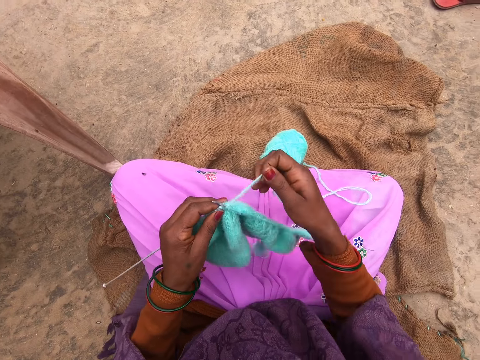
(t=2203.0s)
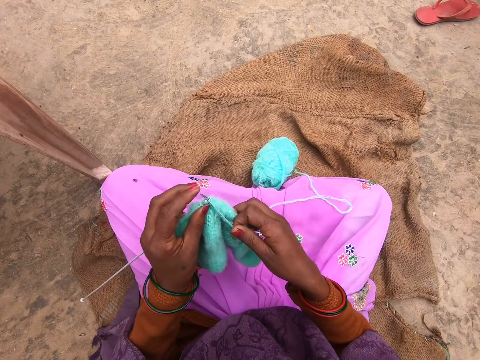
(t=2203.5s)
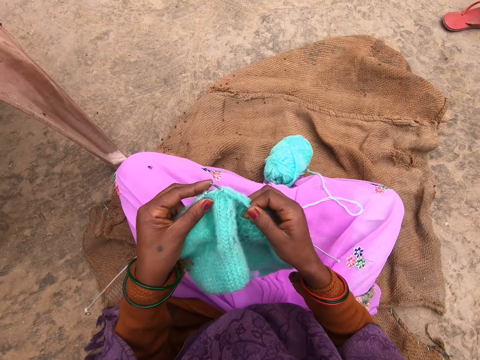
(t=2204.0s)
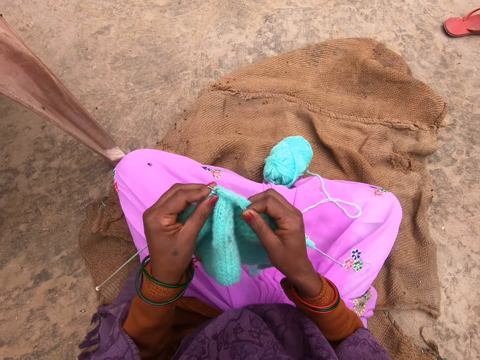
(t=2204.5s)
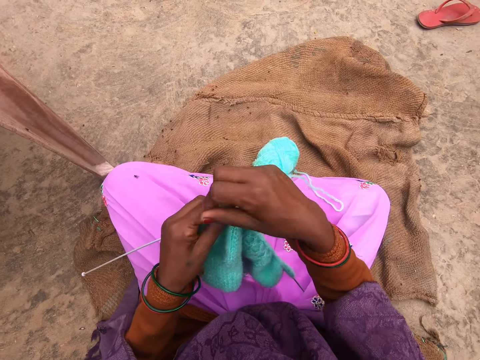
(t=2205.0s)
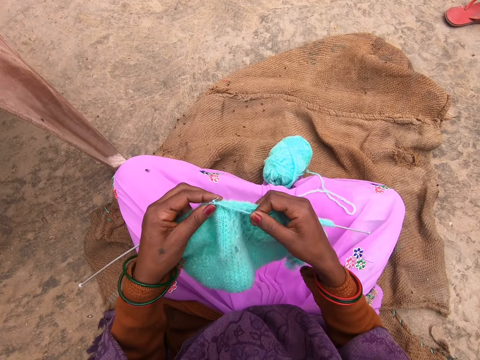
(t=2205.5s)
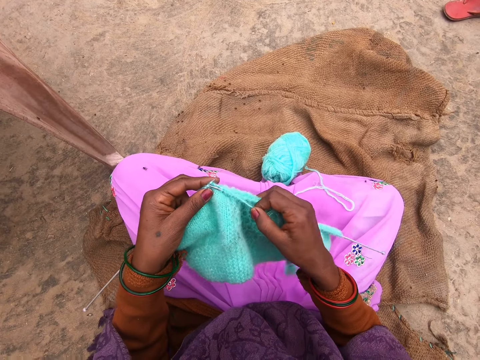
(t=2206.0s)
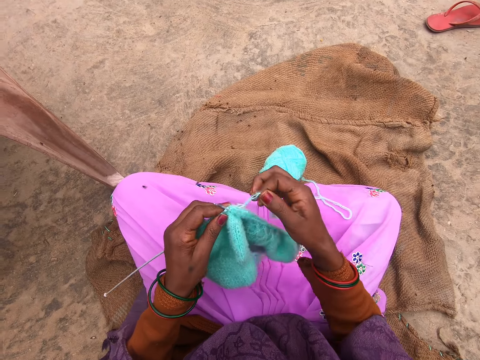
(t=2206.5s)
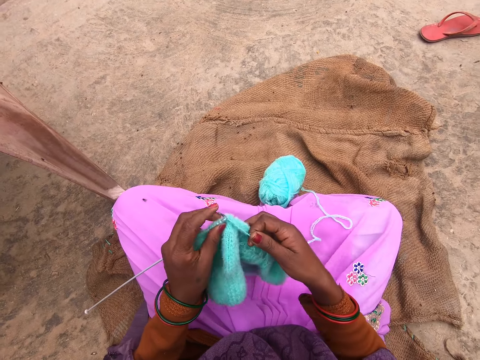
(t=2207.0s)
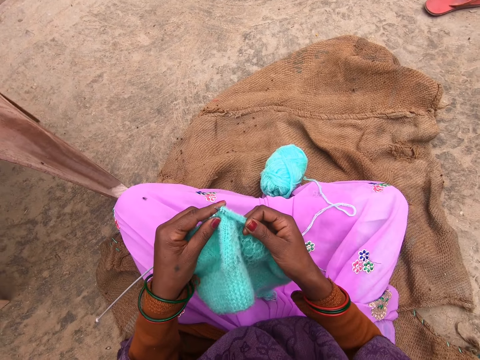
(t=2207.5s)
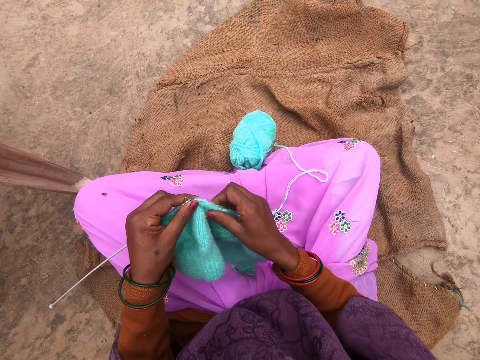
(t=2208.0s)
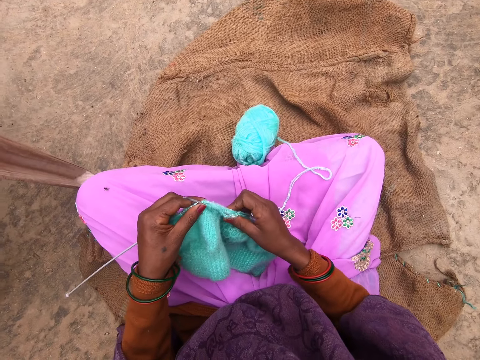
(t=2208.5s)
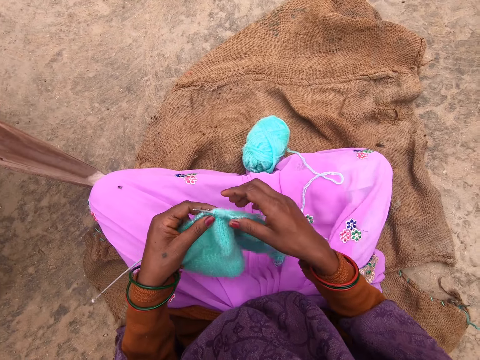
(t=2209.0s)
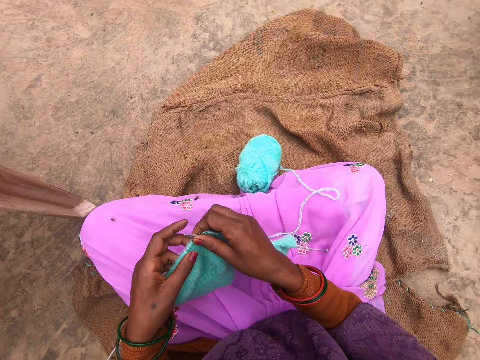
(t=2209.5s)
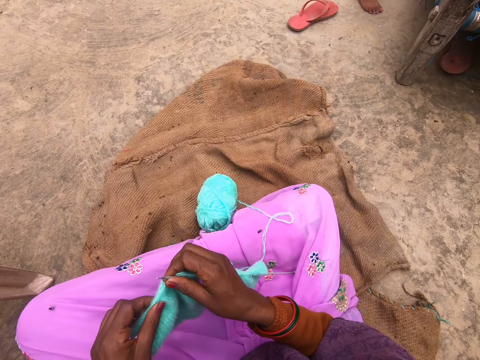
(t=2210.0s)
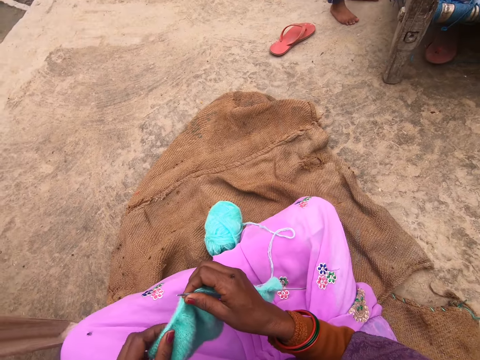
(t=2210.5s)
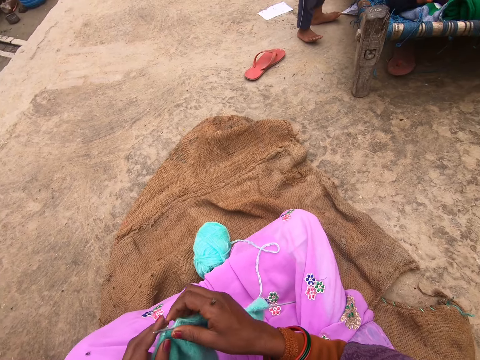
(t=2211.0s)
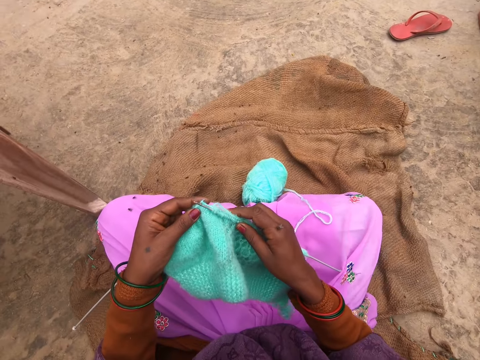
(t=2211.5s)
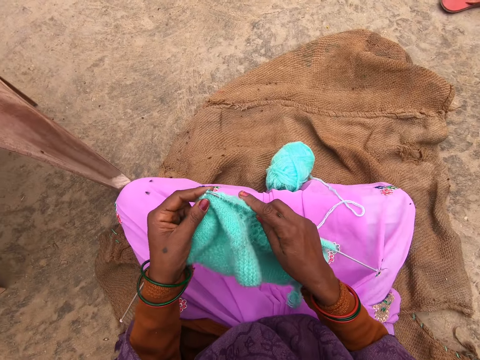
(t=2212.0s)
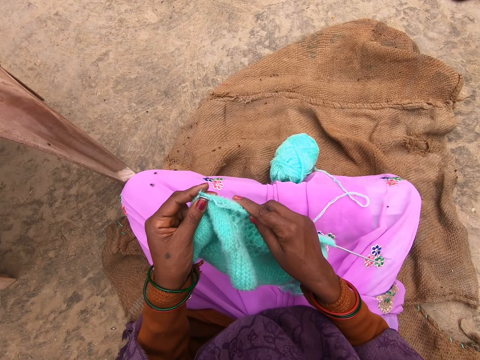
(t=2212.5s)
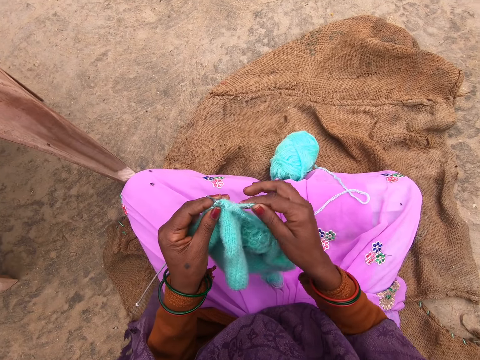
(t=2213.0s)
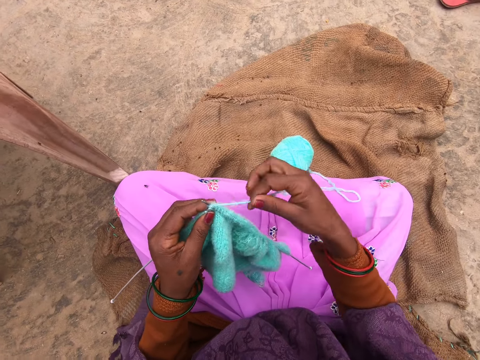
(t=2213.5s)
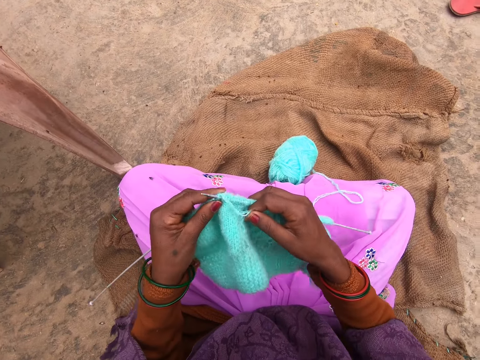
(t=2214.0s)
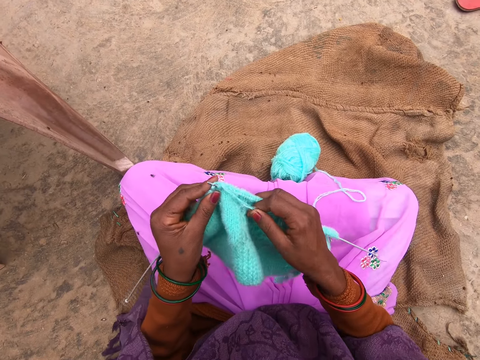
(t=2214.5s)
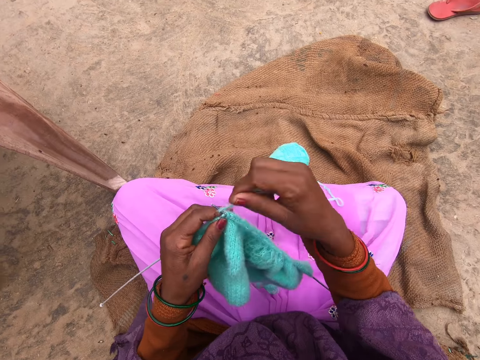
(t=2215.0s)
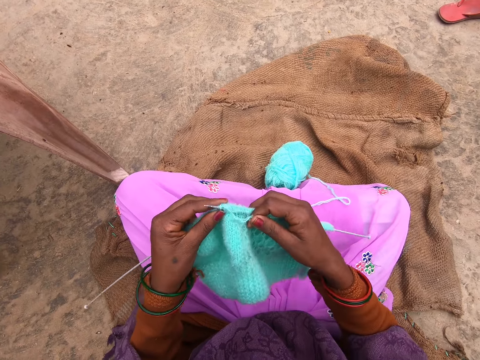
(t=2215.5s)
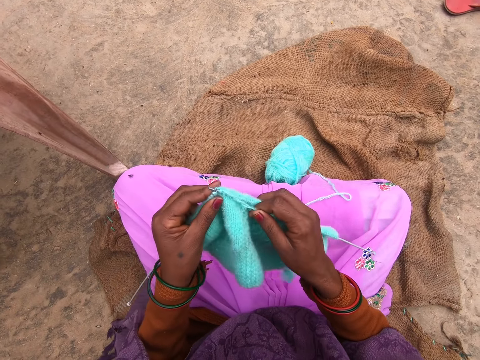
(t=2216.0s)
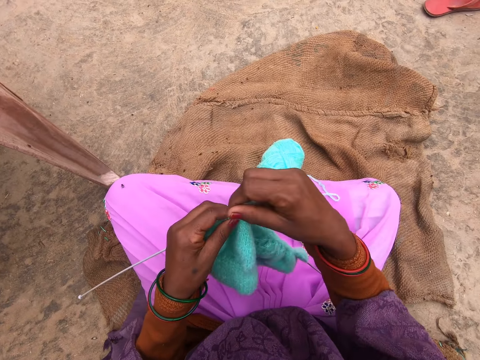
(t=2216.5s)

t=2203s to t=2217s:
The camera wearer knits the fabric. A person stands.

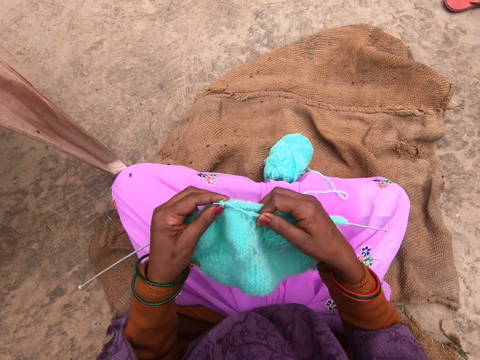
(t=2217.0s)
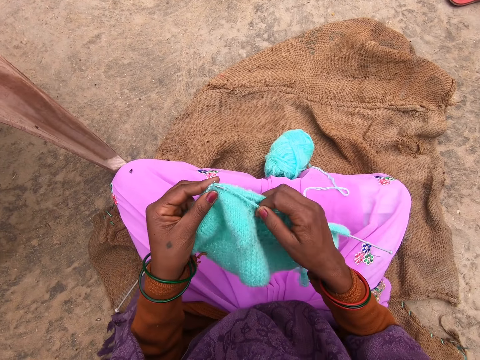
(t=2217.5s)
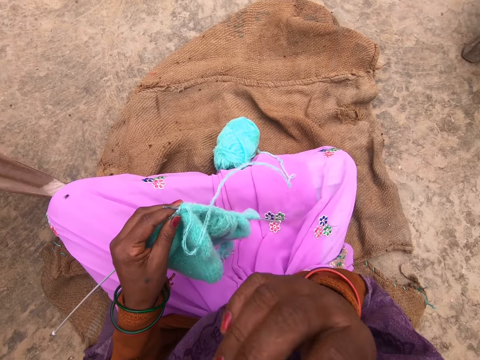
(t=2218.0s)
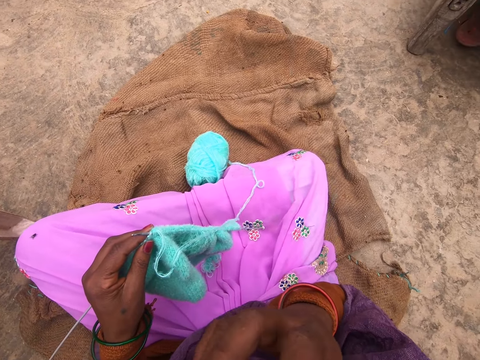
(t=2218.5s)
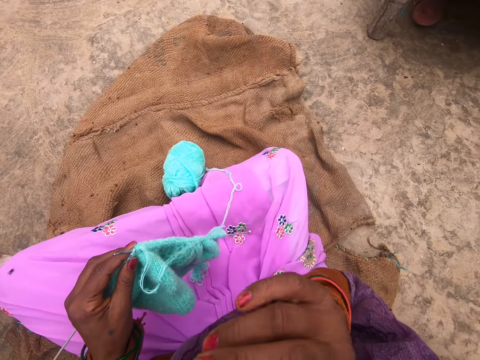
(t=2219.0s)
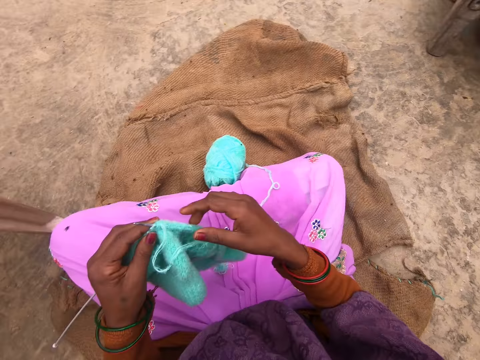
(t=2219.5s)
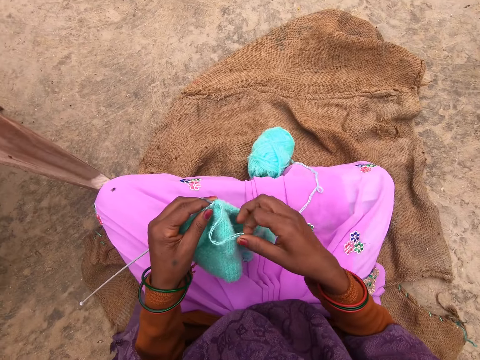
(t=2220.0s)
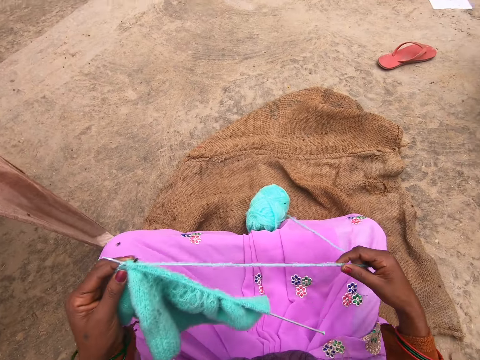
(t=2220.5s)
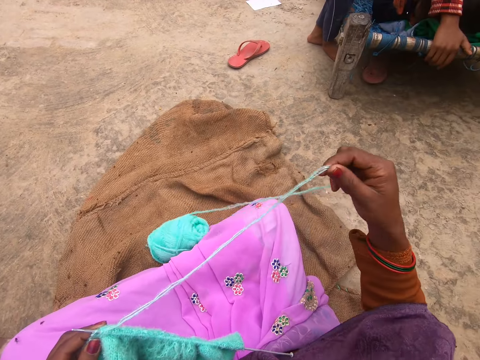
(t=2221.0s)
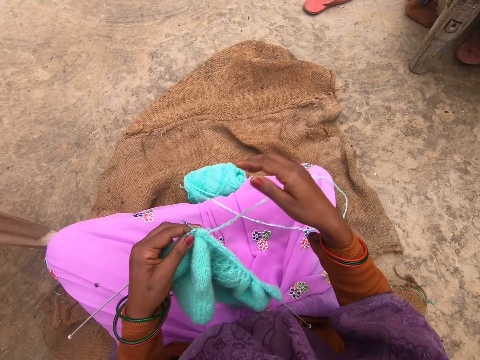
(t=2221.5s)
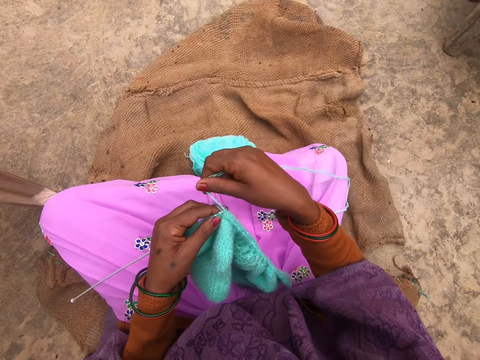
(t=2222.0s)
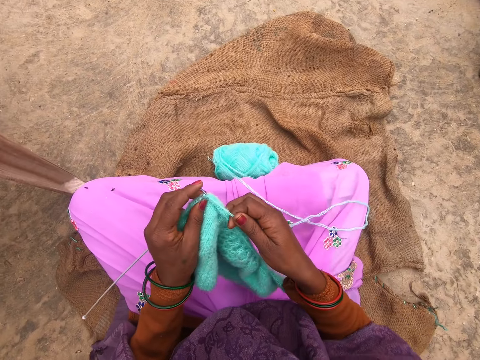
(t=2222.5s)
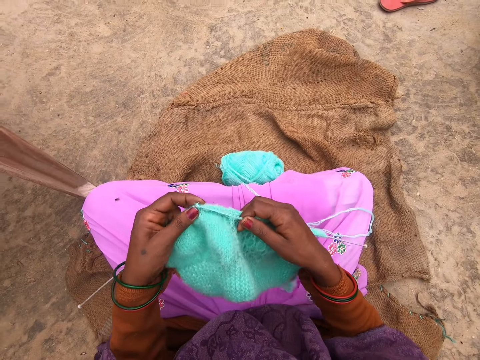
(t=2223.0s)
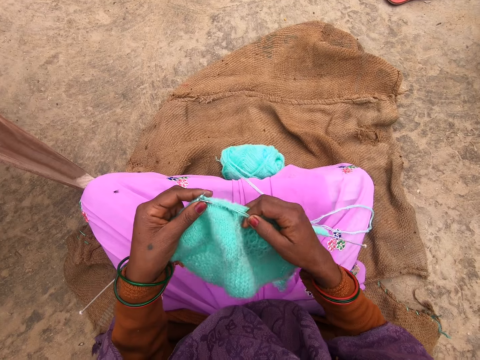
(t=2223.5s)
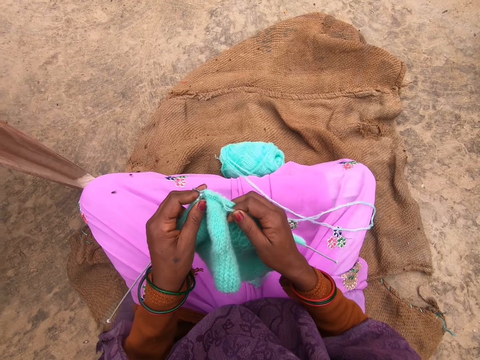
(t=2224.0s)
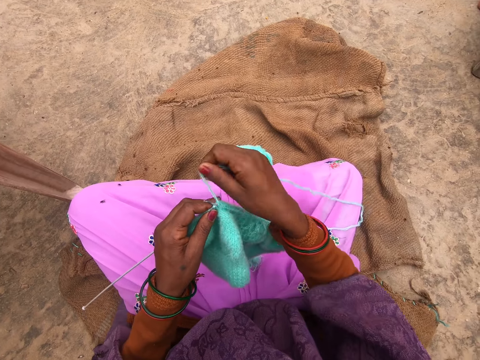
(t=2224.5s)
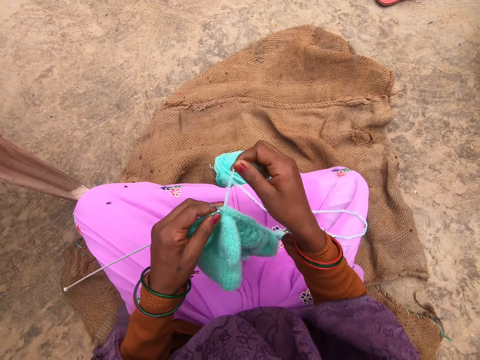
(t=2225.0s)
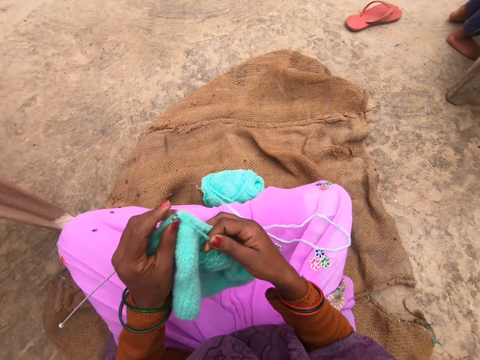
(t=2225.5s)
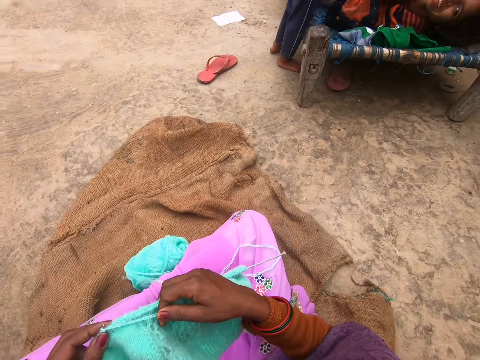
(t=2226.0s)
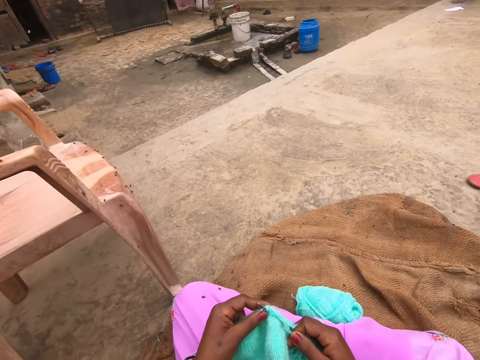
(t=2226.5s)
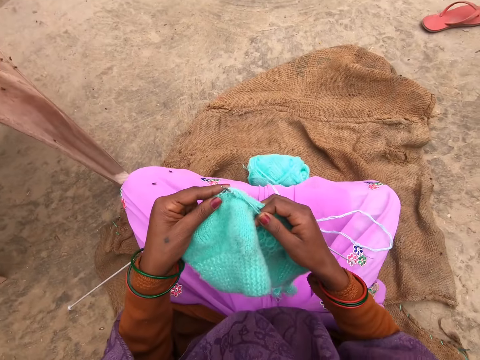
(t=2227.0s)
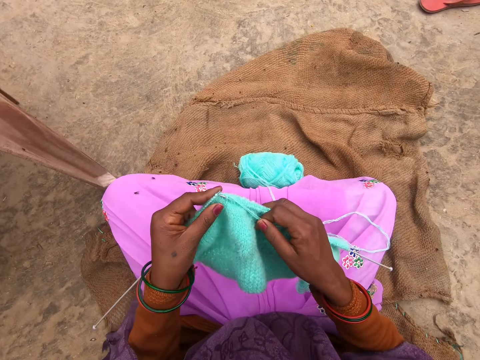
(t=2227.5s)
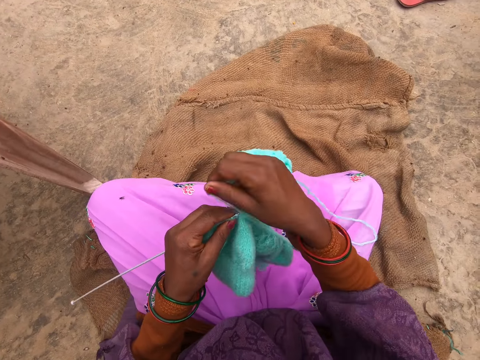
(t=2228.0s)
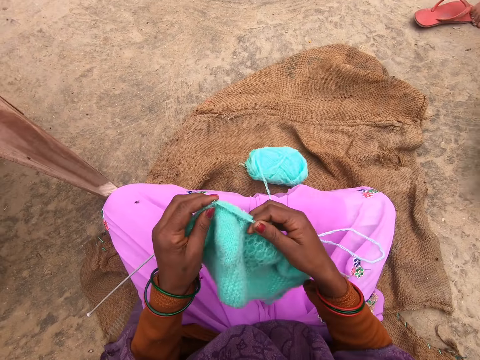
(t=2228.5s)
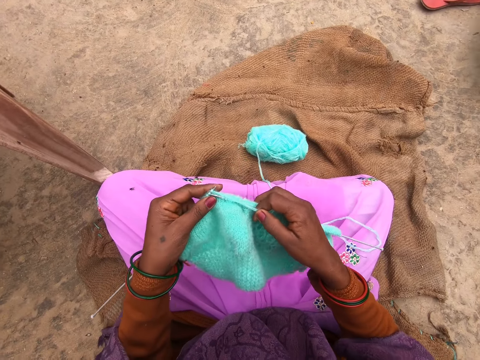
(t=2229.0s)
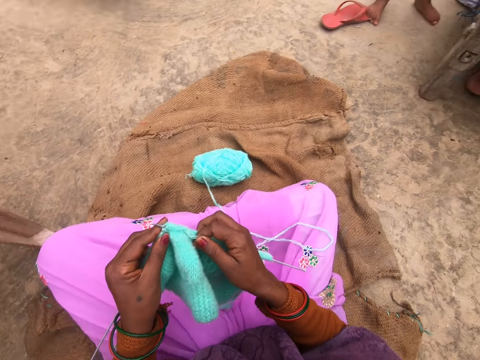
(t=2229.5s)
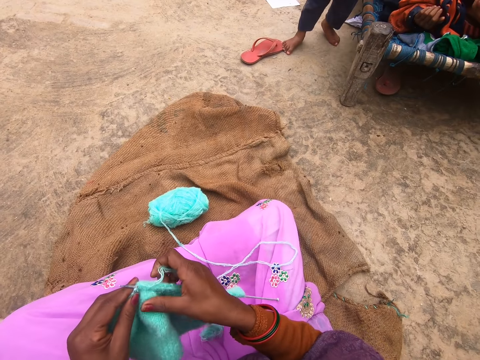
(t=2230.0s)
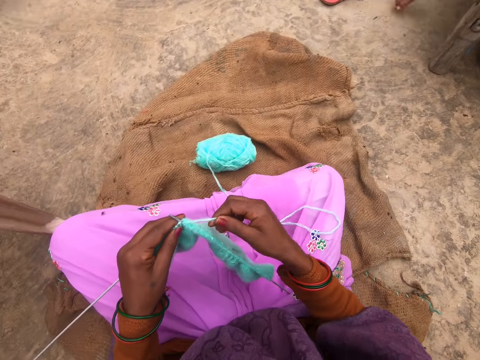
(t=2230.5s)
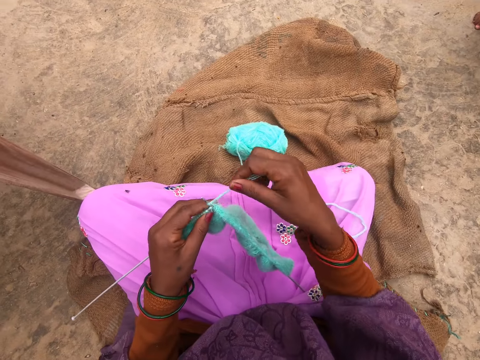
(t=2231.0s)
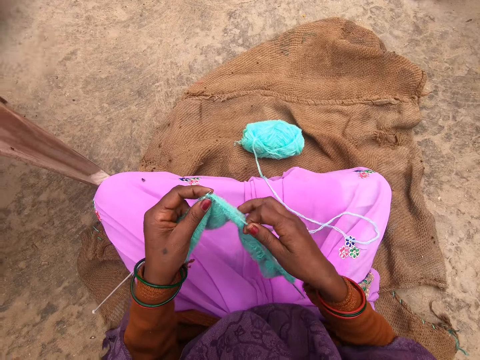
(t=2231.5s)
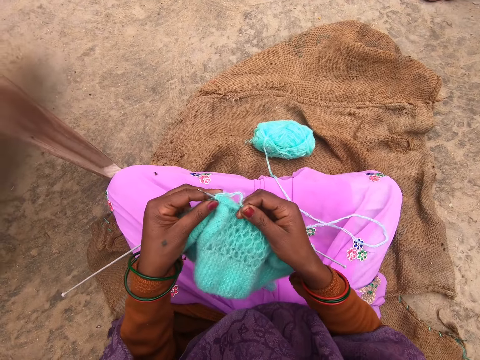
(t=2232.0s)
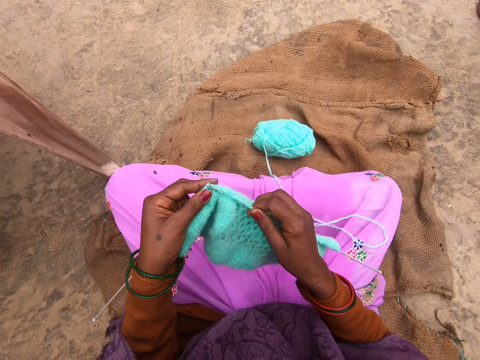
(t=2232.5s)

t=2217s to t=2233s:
The camera wearer touches the nose. A person holds the edge of the seat. Another person stands. The camera wearer pulls a strand of the knitting yarn. They knit the fabric. The other person stands. The camera wearer knits the fabric. The first person lays on the seat. The camera wearer knits the fabric. The first person lays on the seat. The other person stands. The other person puts on slippers.
